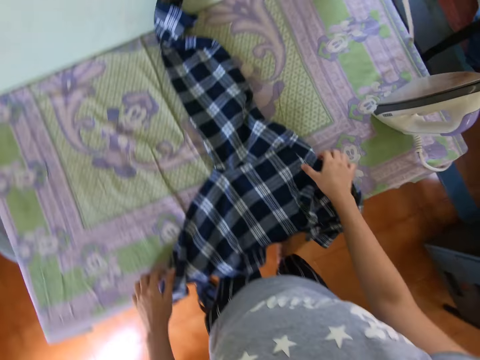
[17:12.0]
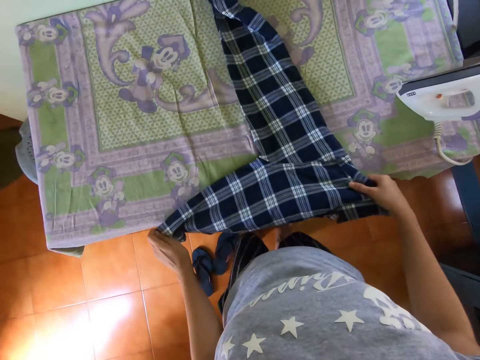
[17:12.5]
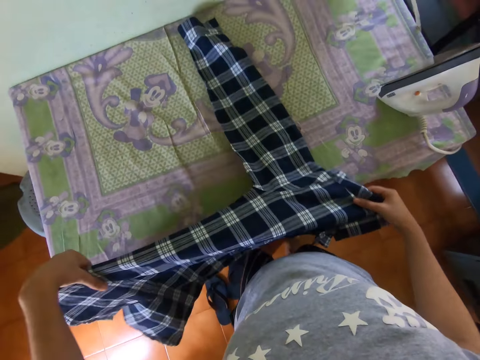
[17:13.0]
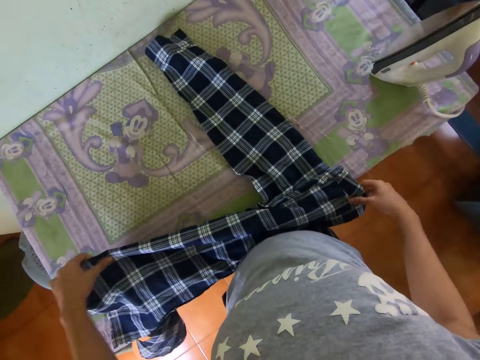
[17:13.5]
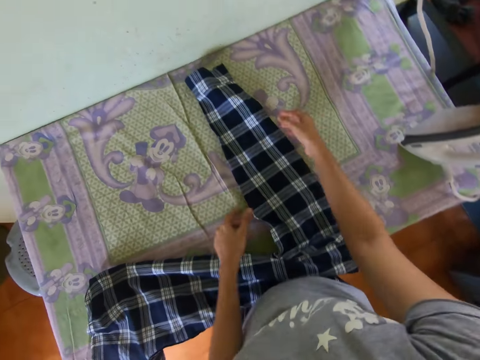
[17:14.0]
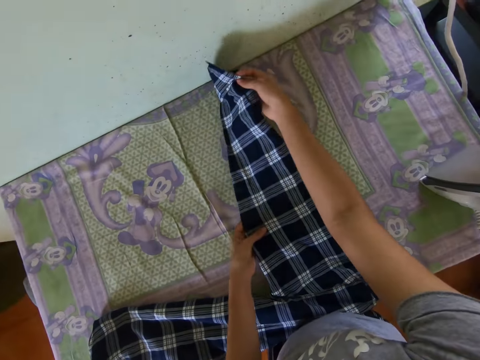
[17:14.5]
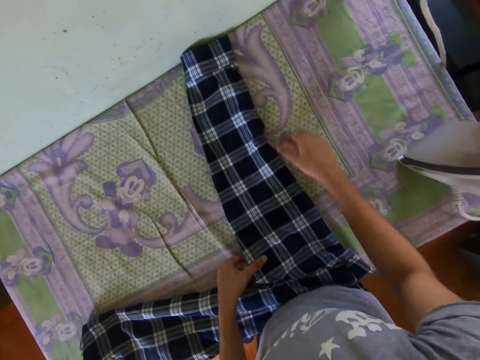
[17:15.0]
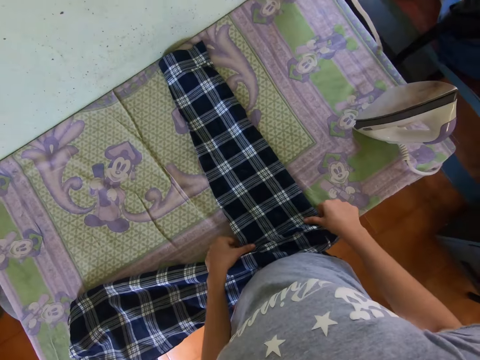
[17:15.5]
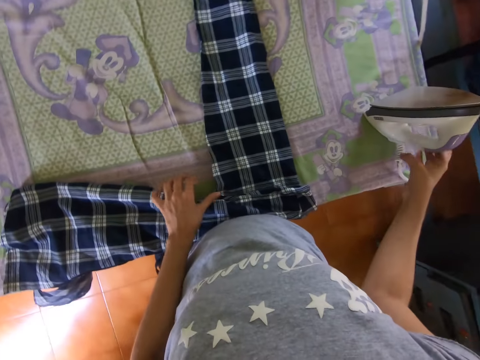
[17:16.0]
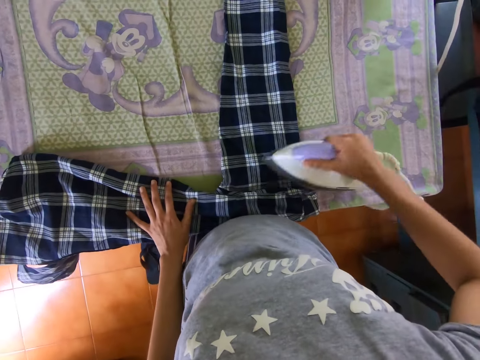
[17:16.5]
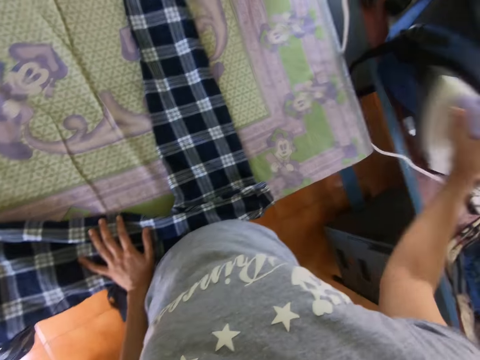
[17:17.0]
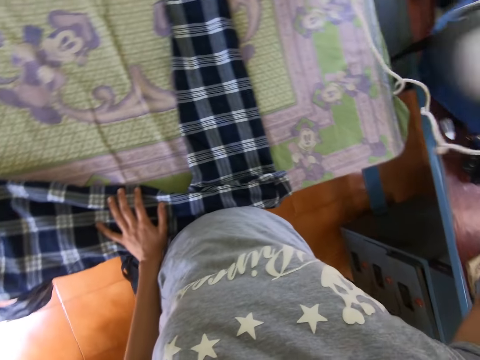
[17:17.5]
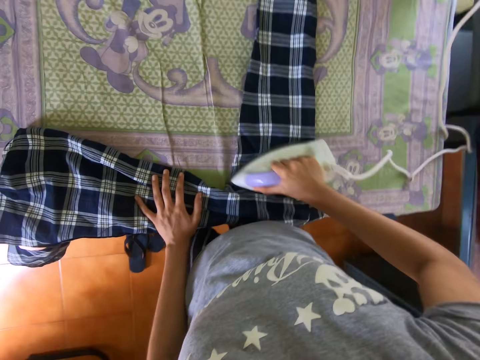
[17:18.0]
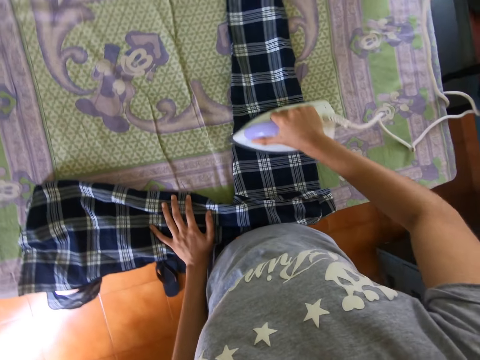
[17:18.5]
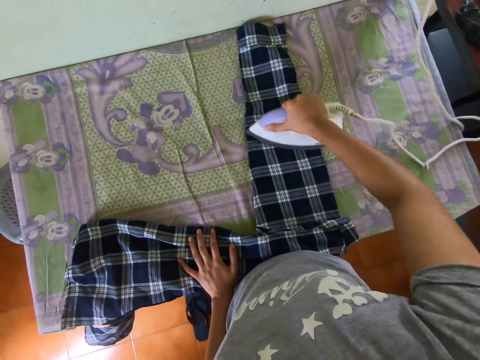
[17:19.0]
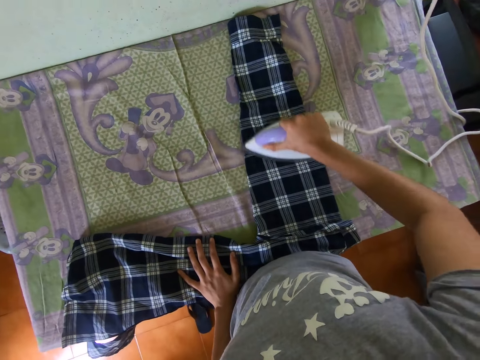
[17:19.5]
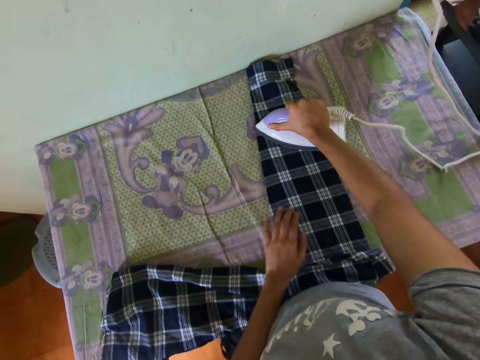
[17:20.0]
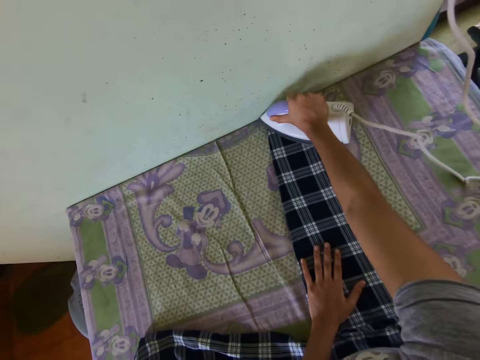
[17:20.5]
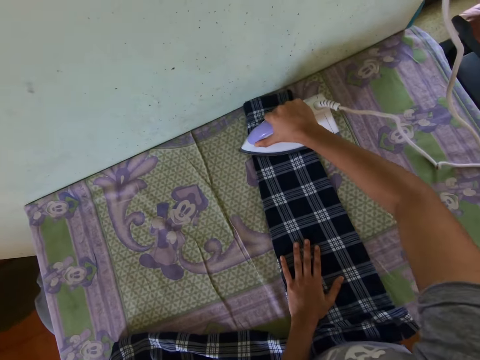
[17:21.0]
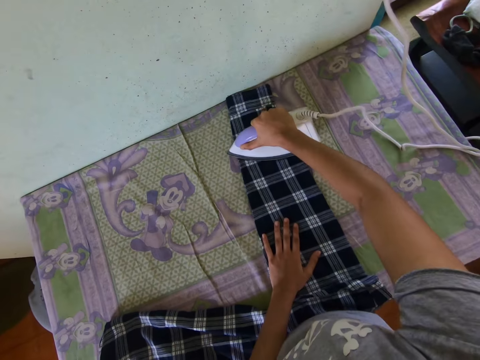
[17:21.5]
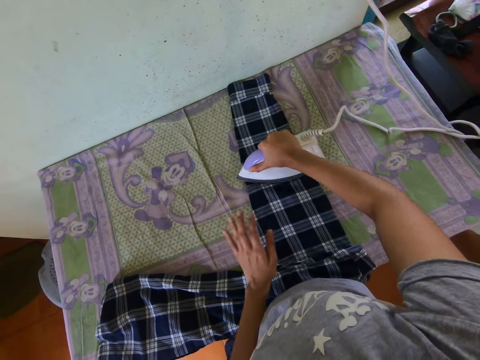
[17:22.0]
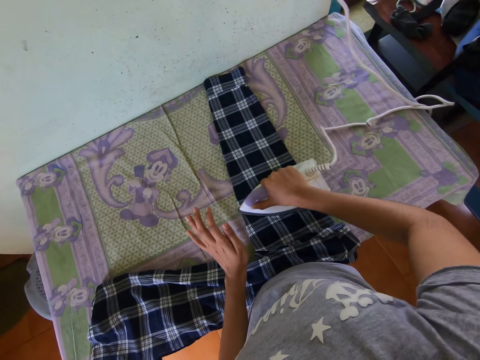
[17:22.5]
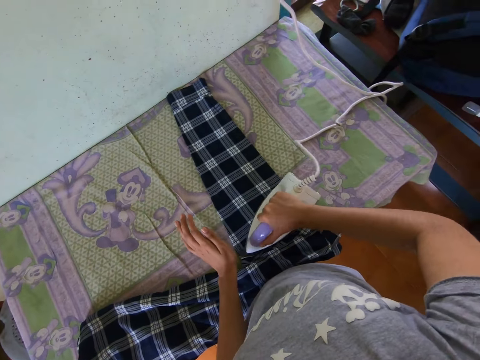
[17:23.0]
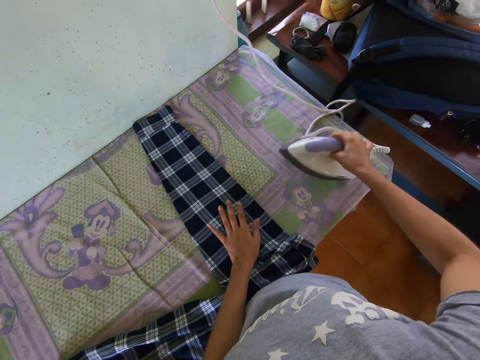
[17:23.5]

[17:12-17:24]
The camera wearer straightens the cloth on the table. They take the iron box from the table. They iron the cloth with the iron box.

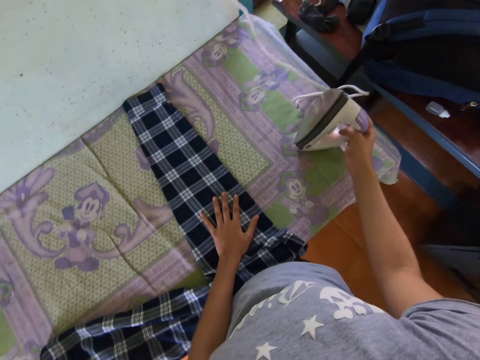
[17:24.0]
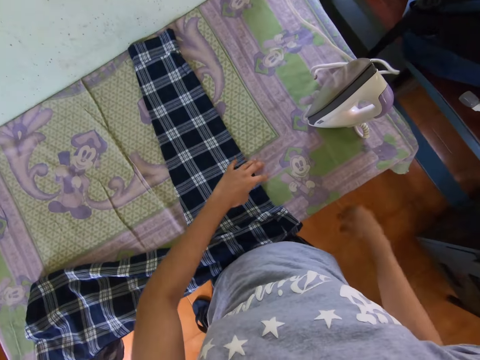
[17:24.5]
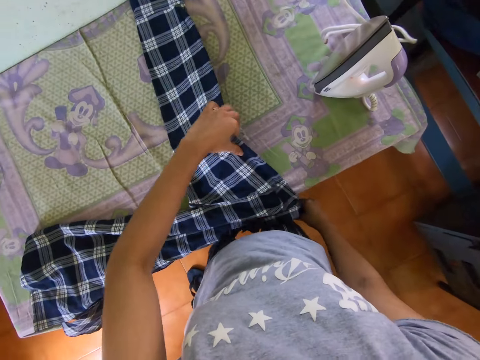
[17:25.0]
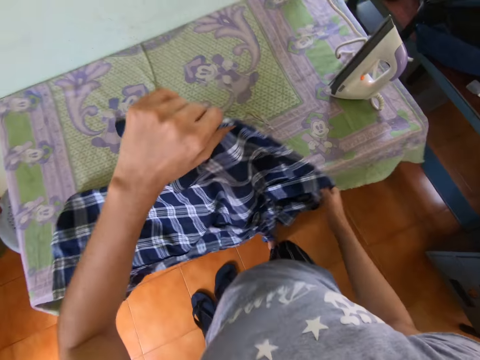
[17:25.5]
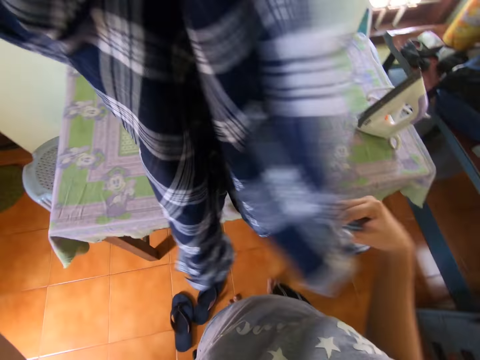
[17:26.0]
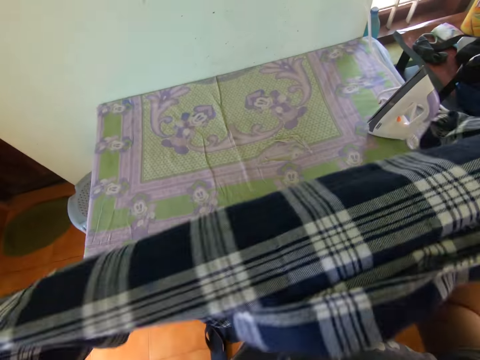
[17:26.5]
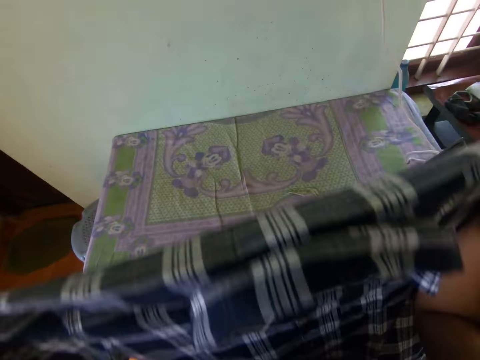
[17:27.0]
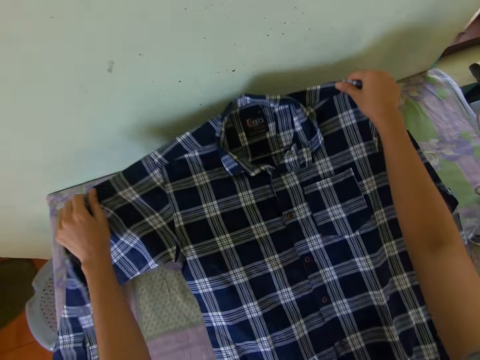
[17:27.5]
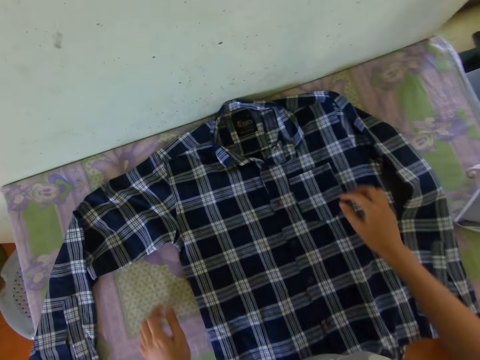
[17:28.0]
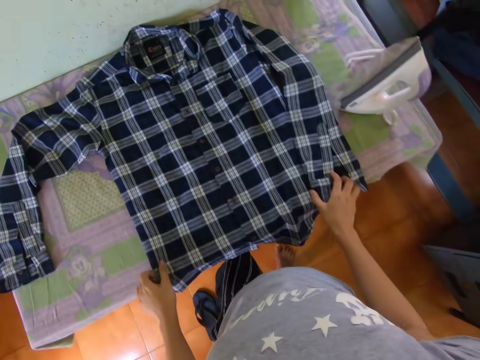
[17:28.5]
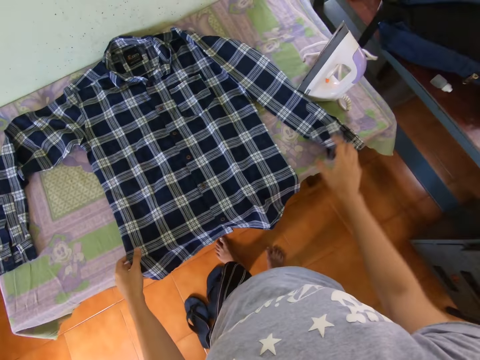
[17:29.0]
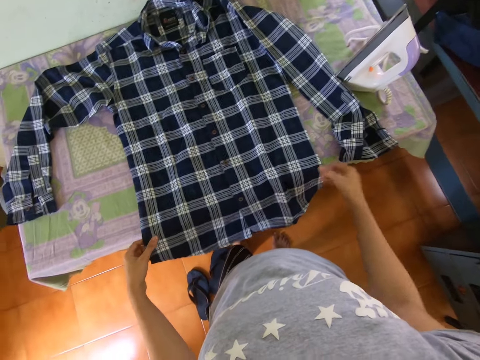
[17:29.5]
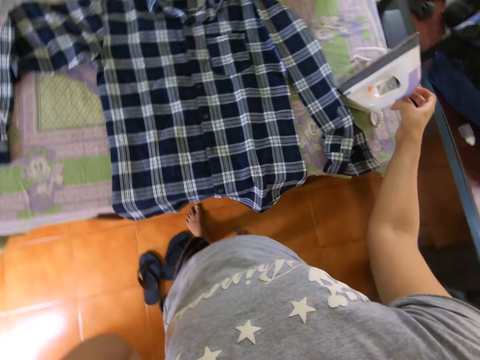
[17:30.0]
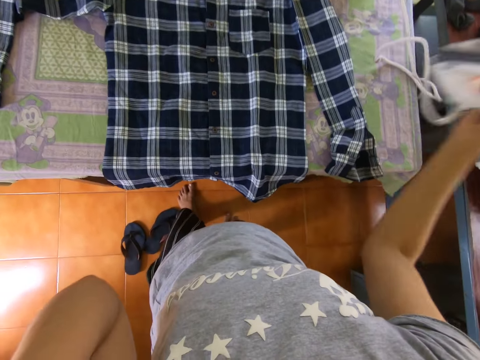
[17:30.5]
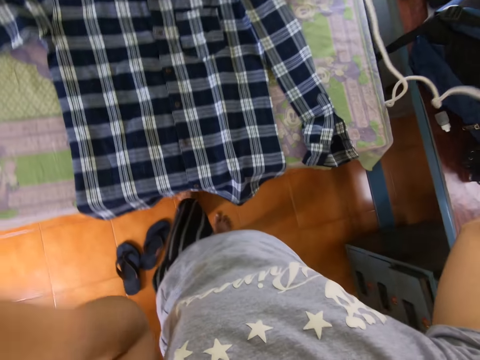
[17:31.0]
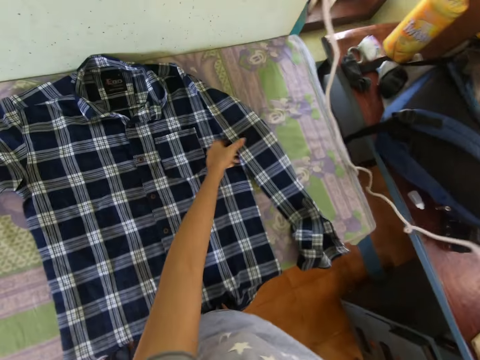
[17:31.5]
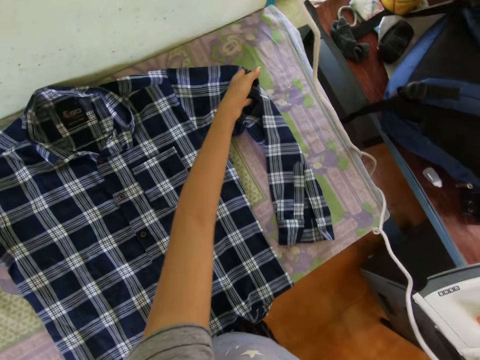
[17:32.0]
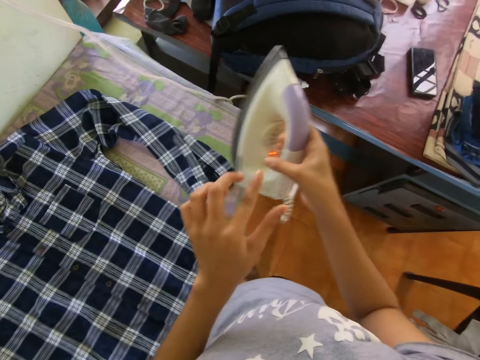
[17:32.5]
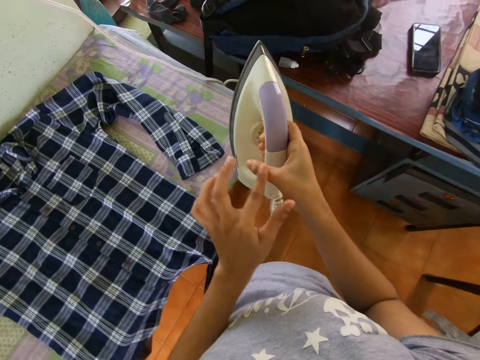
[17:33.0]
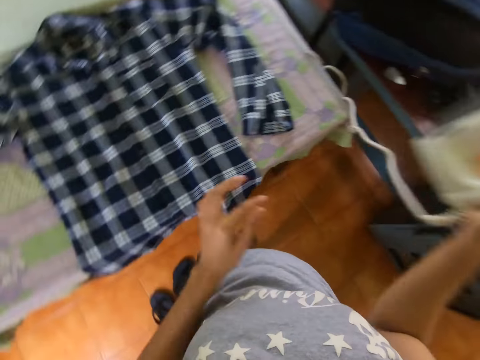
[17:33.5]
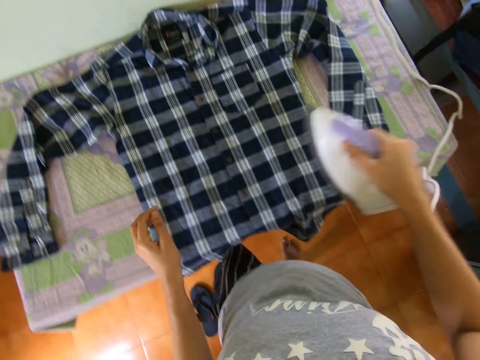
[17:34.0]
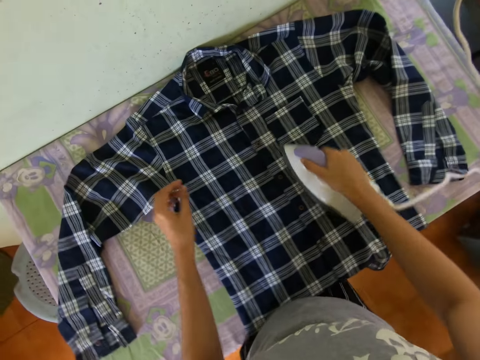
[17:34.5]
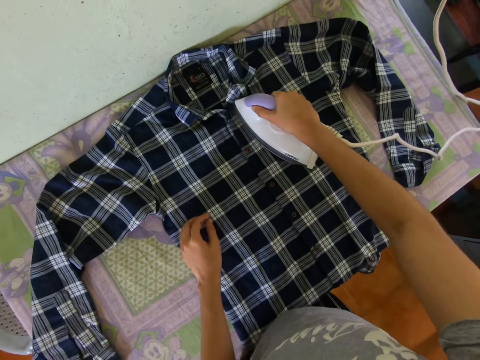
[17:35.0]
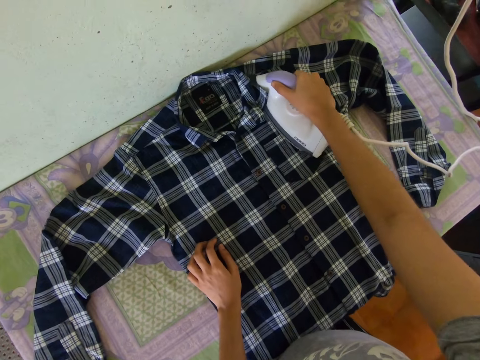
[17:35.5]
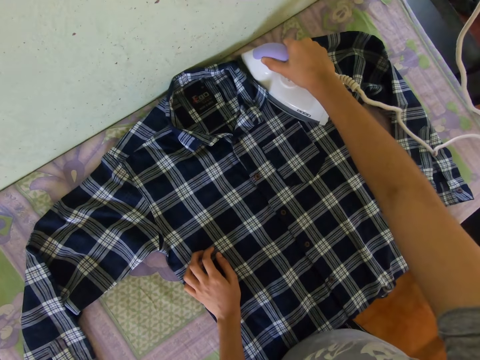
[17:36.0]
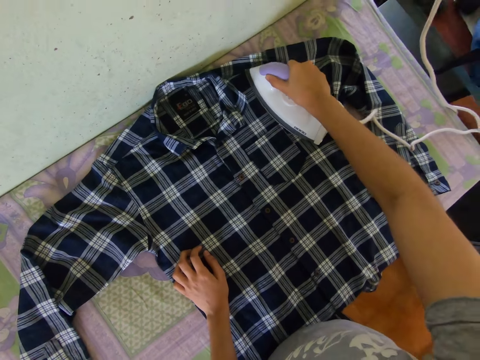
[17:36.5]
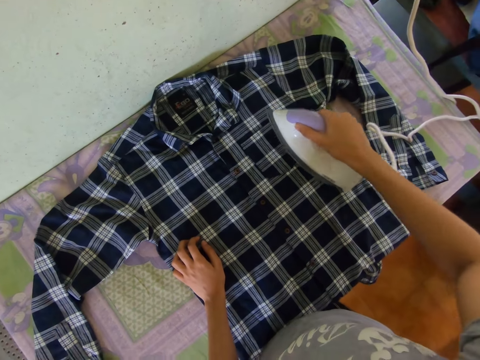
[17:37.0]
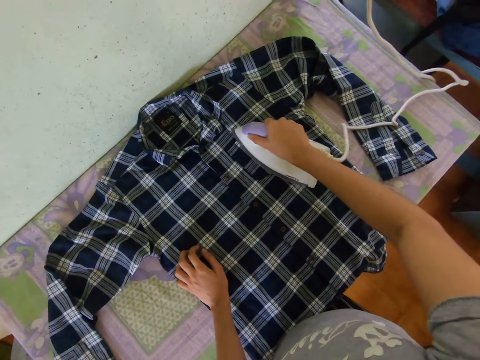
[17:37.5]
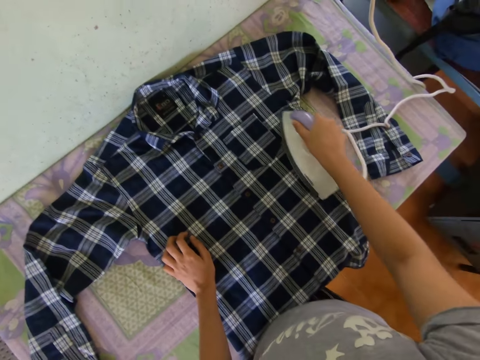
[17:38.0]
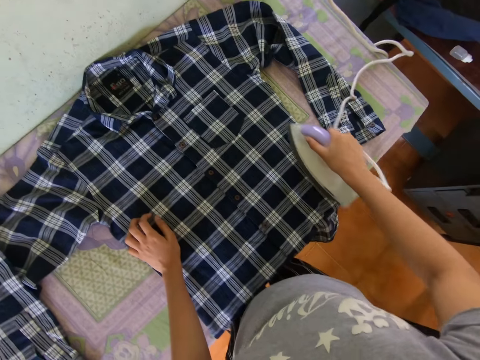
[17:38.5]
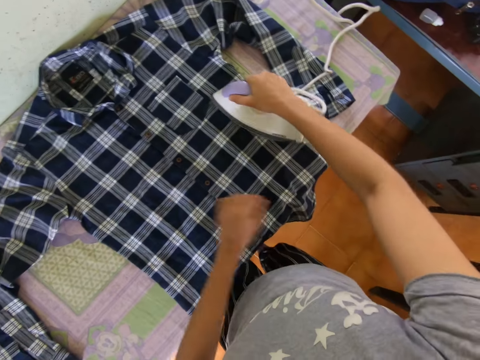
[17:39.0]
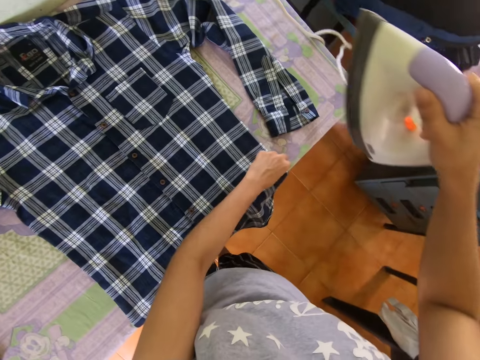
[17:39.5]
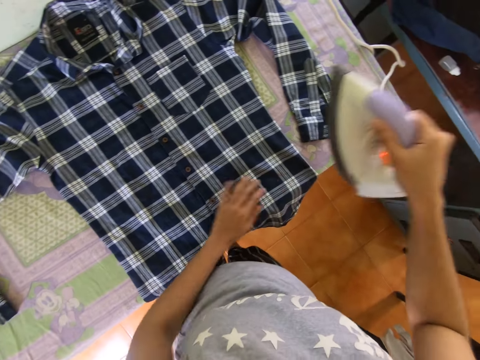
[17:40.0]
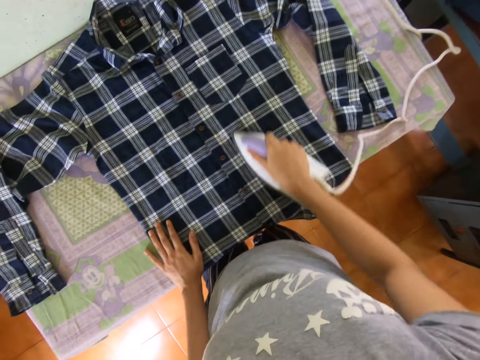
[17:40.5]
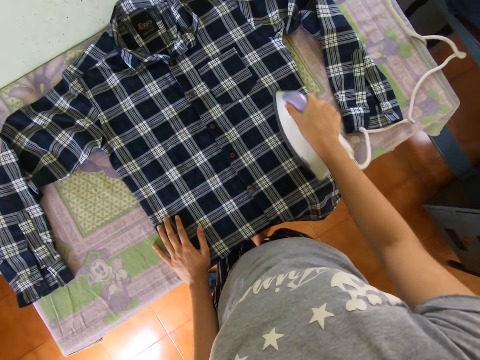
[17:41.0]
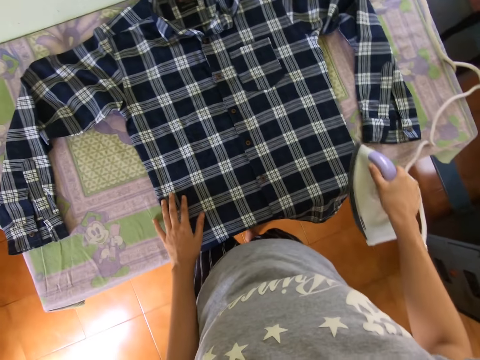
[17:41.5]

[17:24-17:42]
The camera wearer puts the iron box on the table. He picks the shirt, turns the shirt, and straightens the cloth on the table. He puts the shirt down. He takes the iron box from the table. He sets the shirt well. He scratches his hand. He irons the cloth with the iron box.
